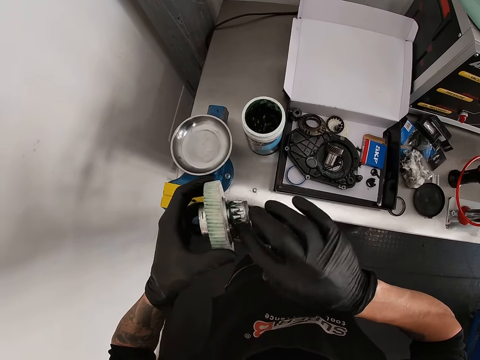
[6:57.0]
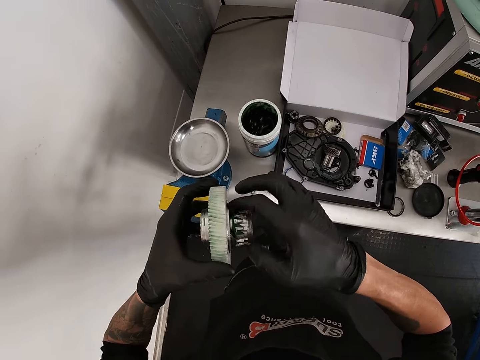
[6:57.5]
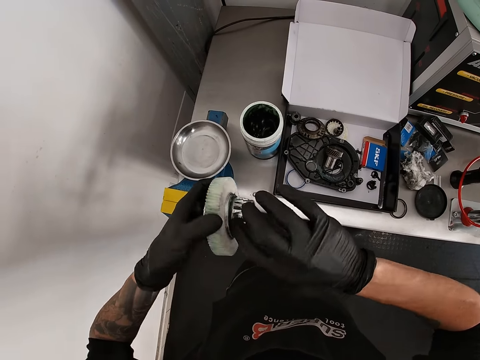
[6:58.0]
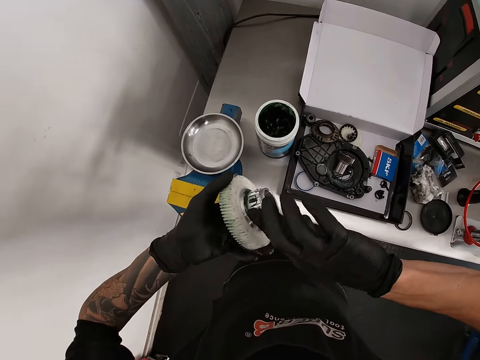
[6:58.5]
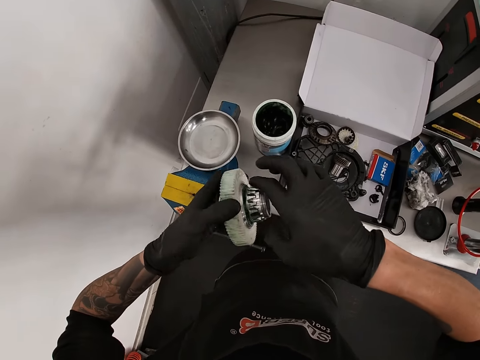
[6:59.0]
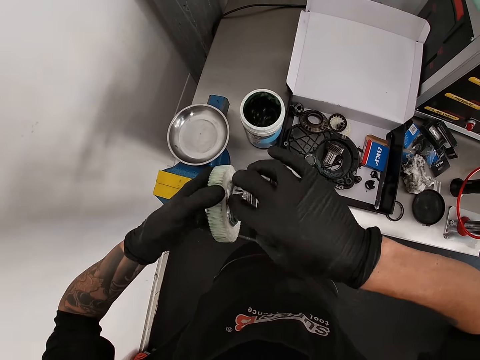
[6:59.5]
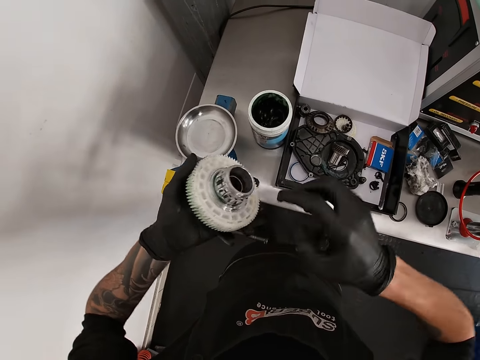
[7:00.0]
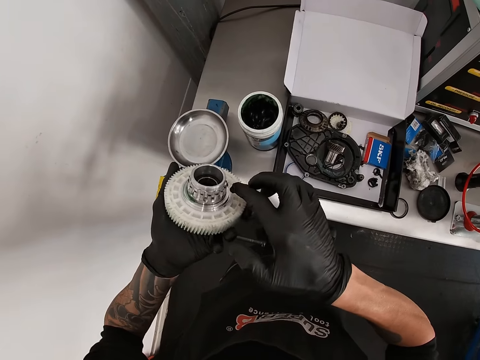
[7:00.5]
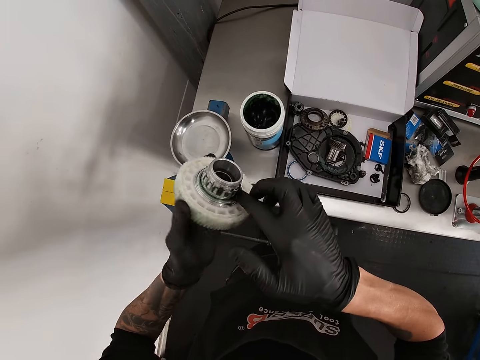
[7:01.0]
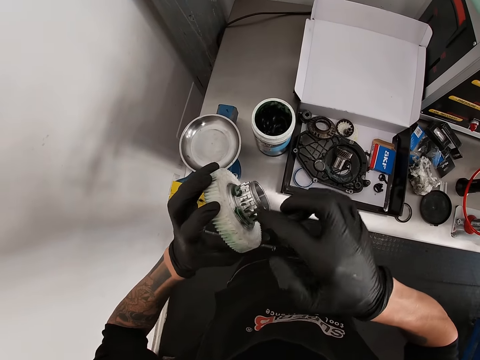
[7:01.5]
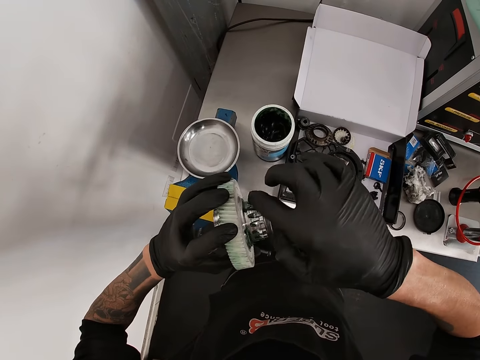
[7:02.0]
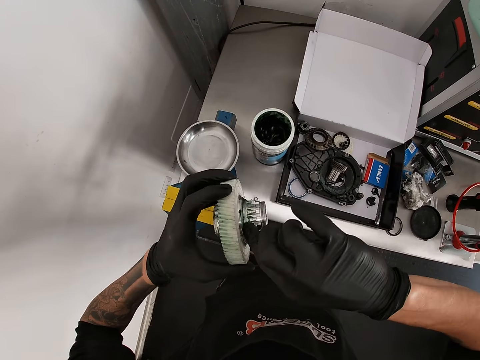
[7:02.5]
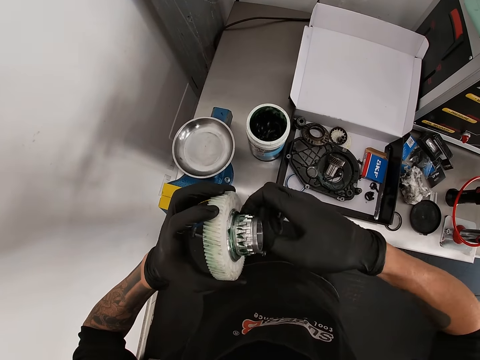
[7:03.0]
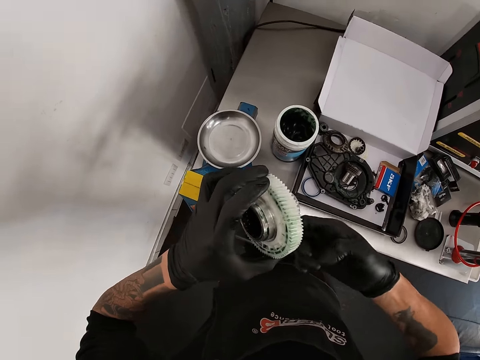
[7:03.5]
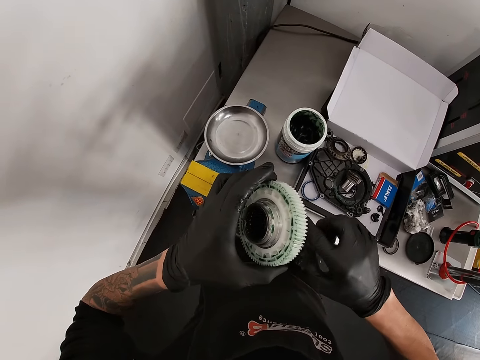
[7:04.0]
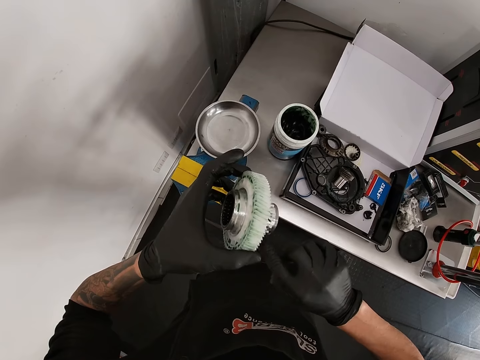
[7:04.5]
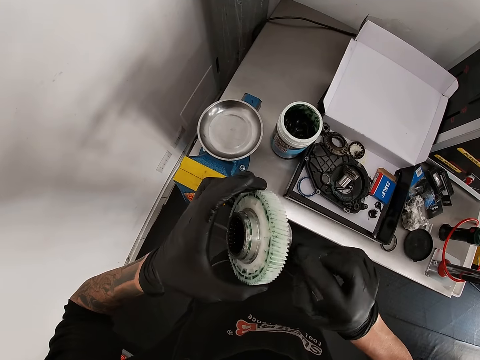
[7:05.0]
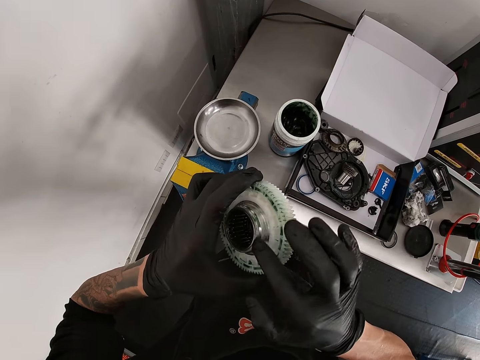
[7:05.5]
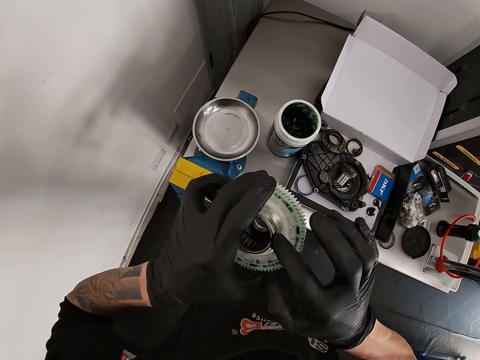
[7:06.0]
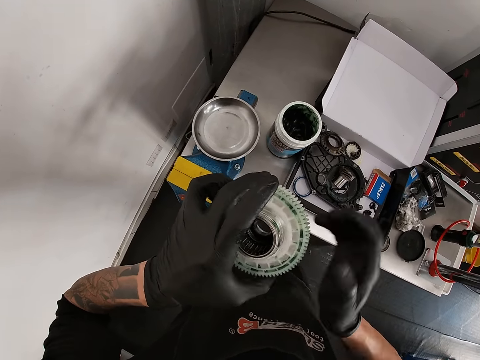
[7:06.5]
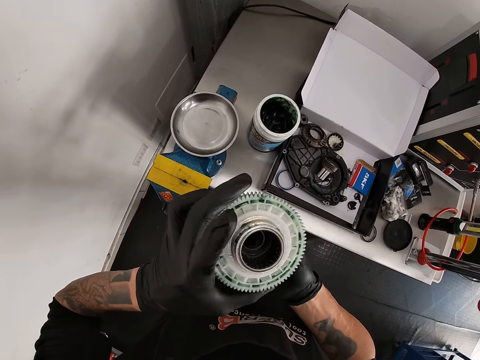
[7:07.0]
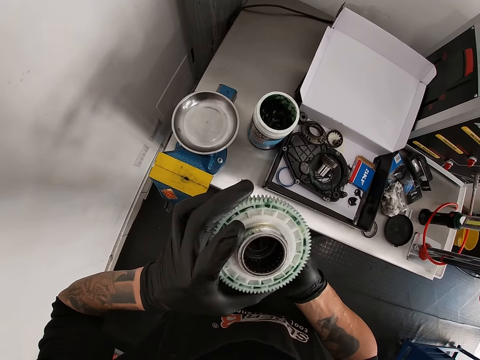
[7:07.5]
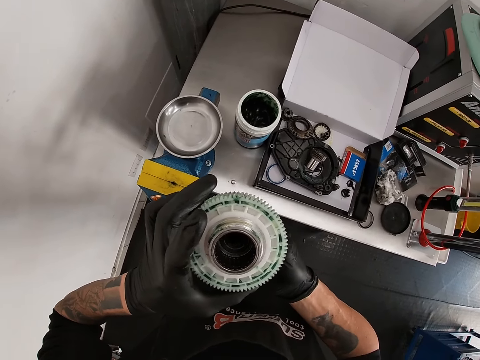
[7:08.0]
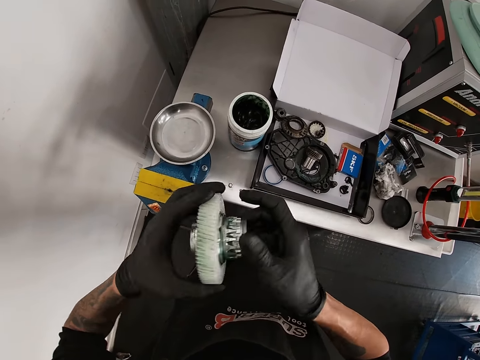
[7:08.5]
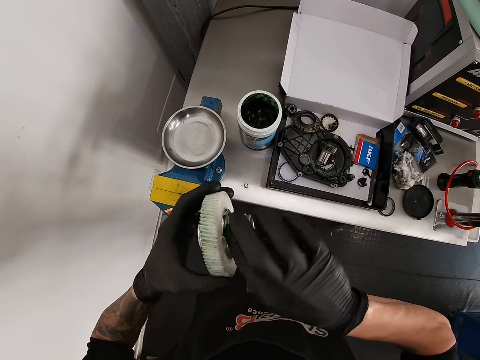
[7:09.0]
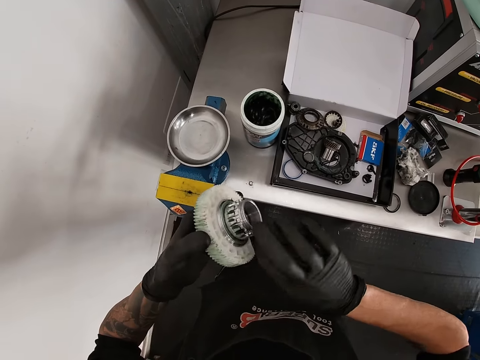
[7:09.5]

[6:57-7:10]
The camera wearer holds the metal. They apply grease around the metal.

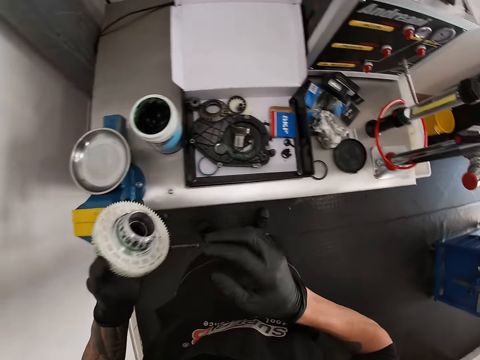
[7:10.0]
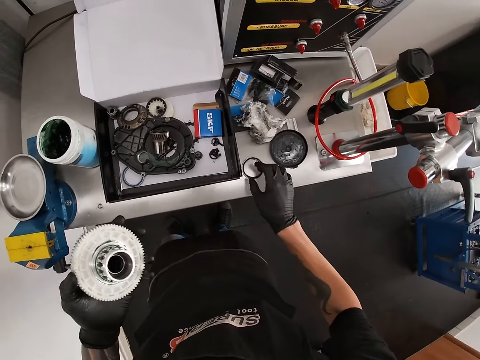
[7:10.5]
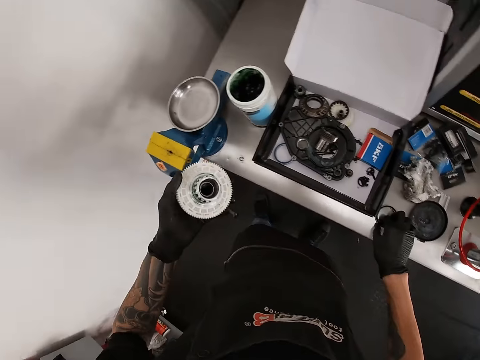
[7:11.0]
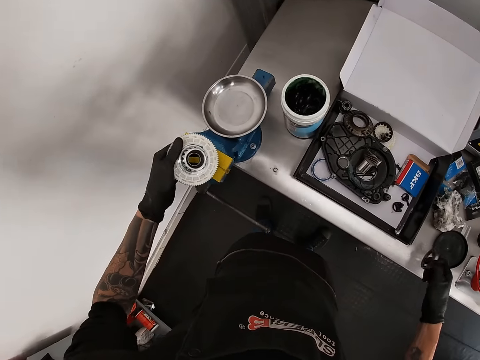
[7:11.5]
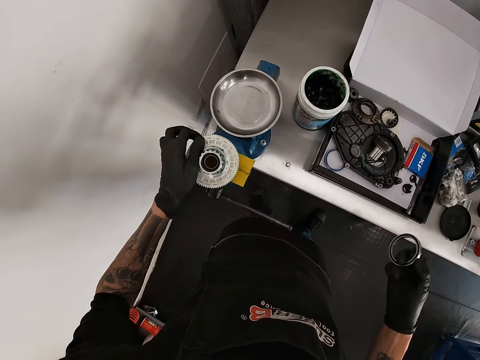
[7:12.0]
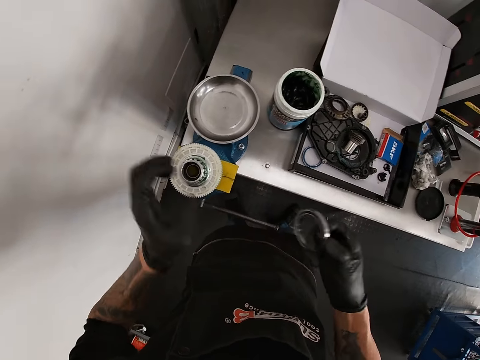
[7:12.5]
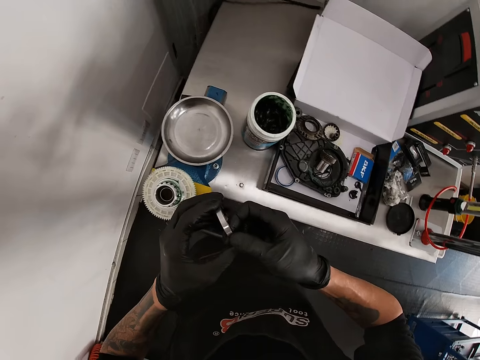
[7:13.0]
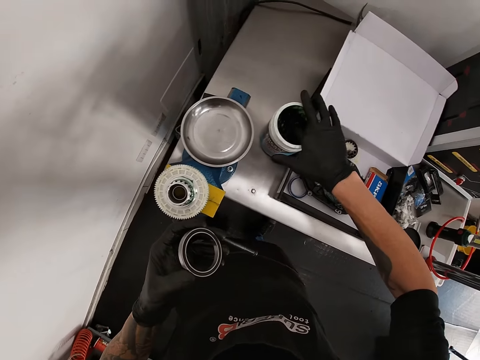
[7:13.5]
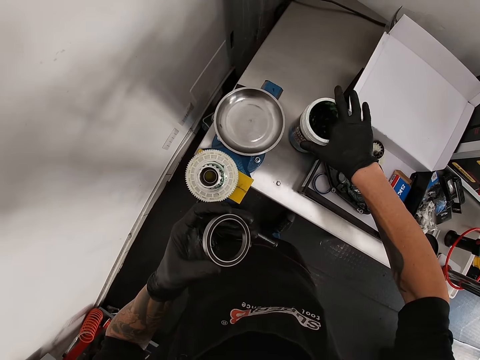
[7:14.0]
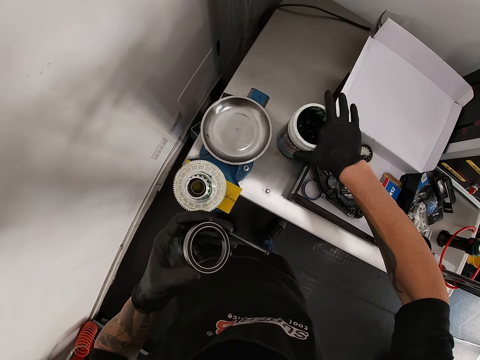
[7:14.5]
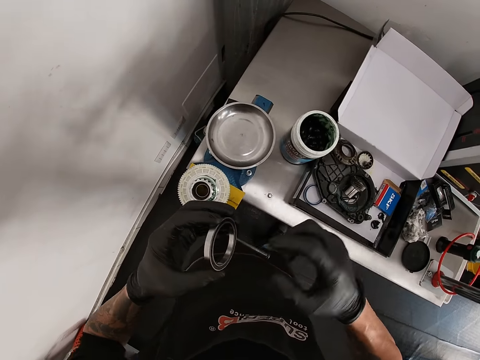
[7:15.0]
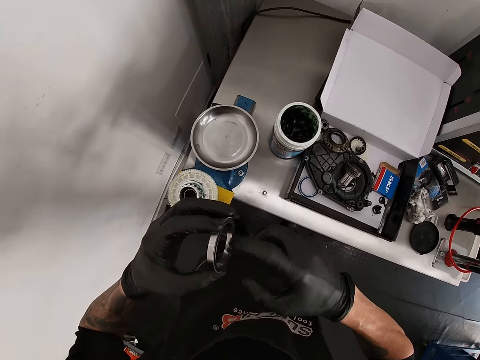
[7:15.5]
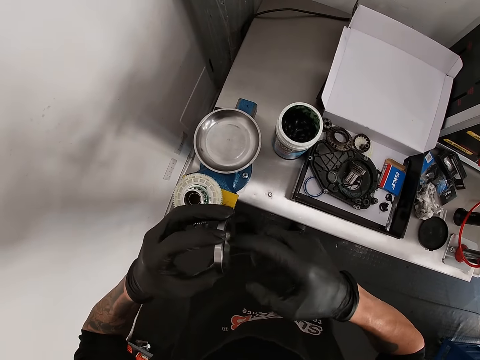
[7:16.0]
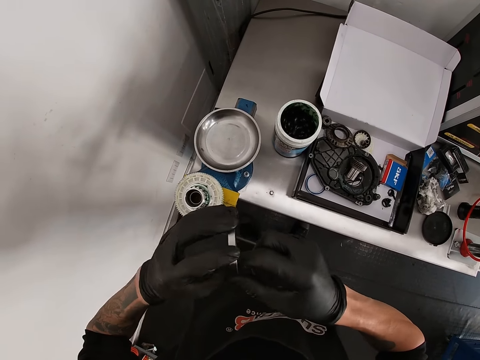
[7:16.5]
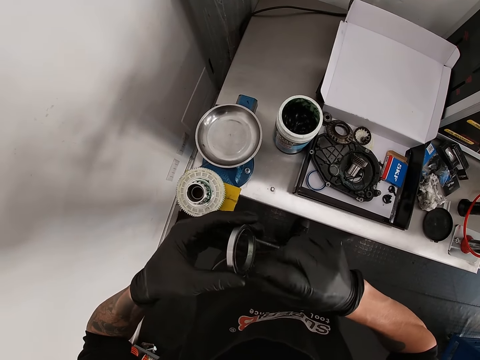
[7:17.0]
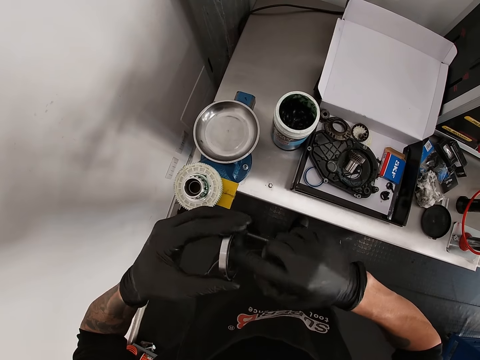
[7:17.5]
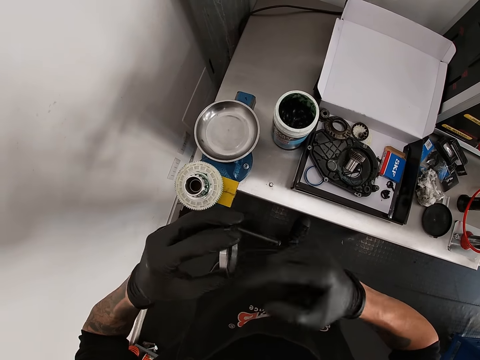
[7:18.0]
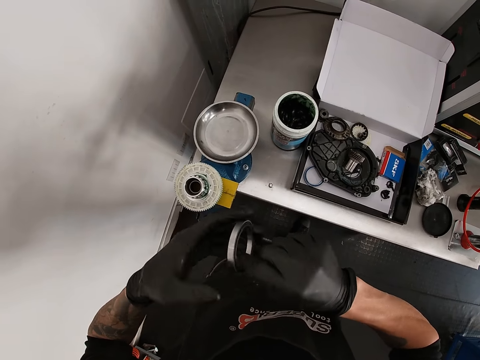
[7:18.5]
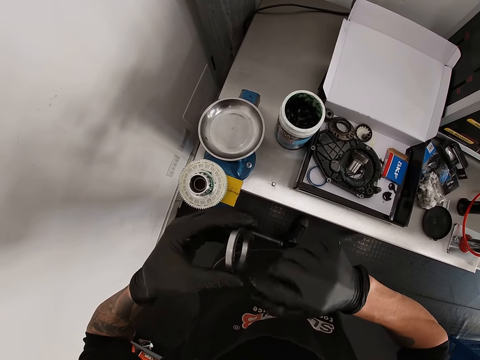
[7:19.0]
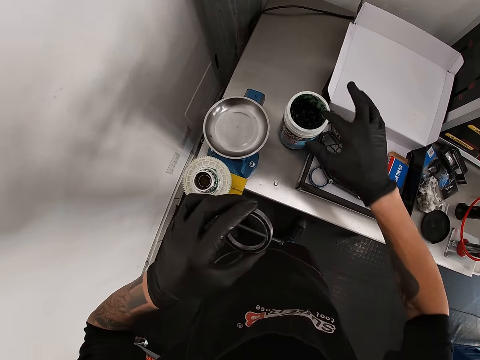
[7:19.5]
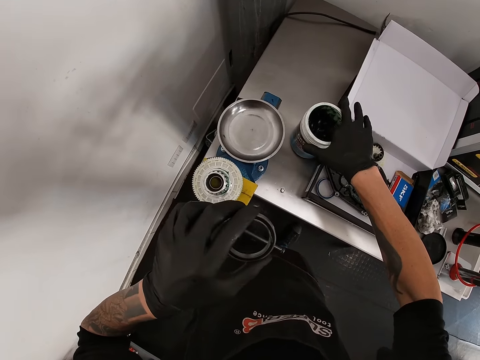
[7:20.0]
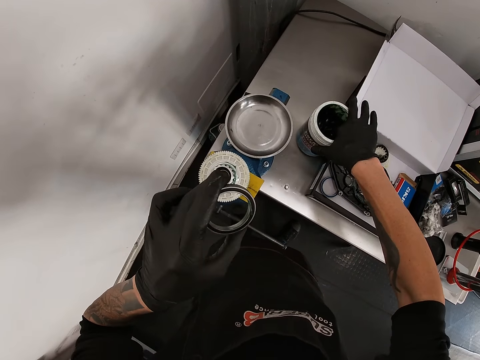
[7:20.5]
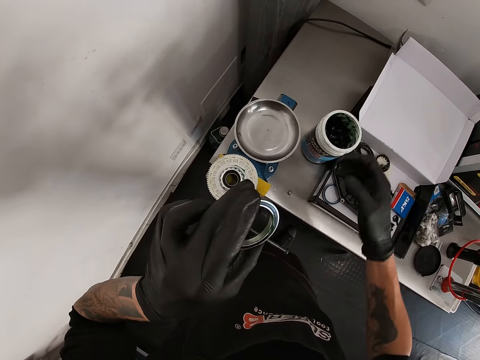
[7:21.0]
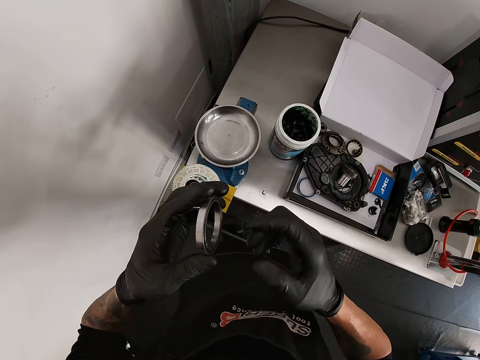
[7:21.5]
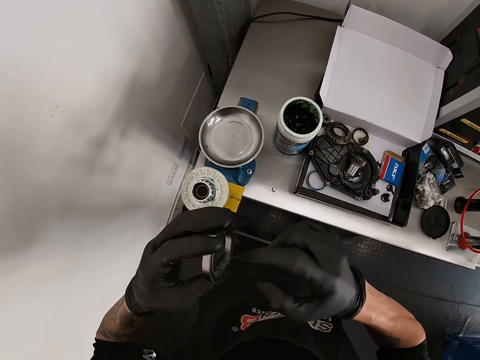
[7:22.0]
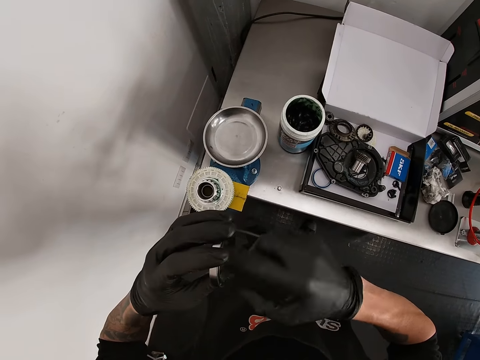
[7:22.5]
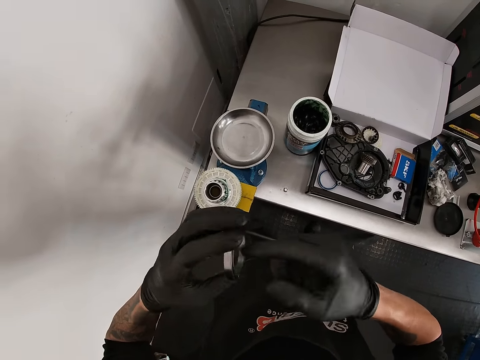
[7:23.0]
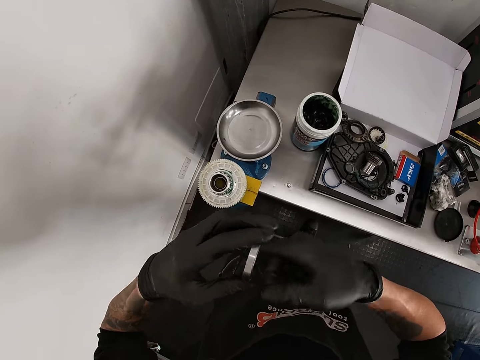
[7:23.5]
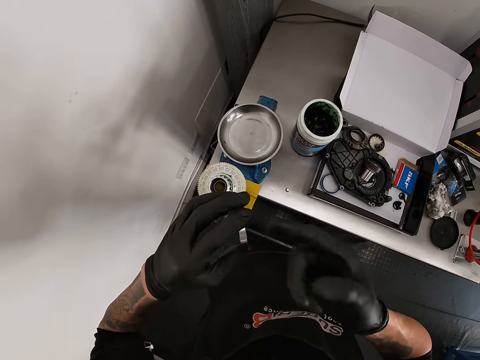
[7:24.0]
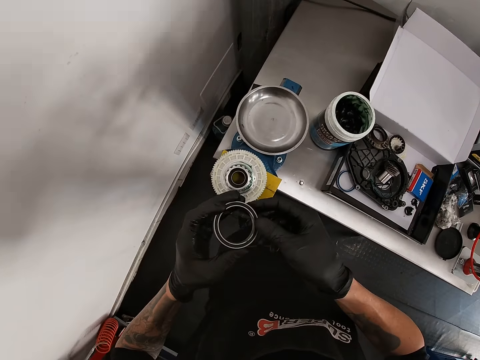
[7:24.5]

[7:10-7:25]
The camera wearer picks up the metal ring from the table with his right hand. He drops the gear tooth on the vice with his left hand. He takes some lubricant from the jar on the table with his right hand, with his finger. He applies some lubricant to the metal tube with his right hand. He takes some lubricant from the jar on the table with his right hand, with his finger. He applies some lubricant to the metal tube with his right hand.
